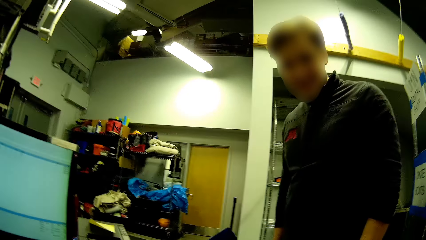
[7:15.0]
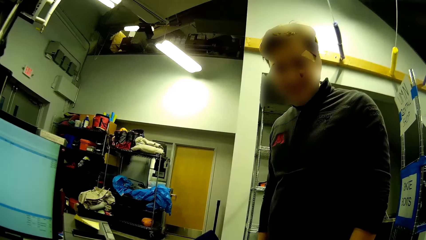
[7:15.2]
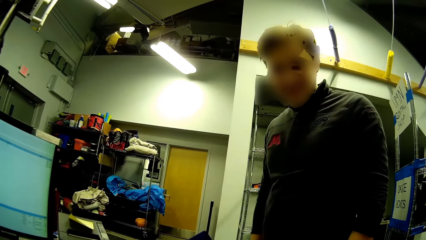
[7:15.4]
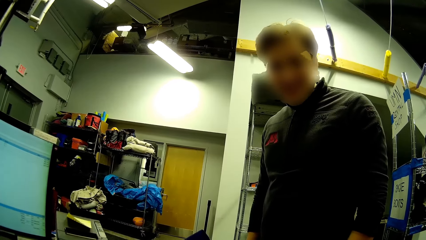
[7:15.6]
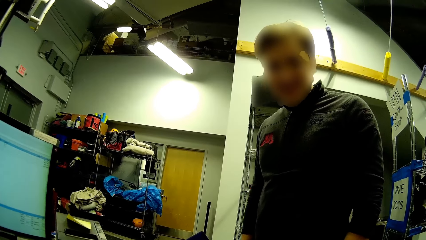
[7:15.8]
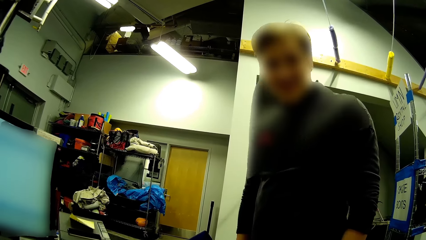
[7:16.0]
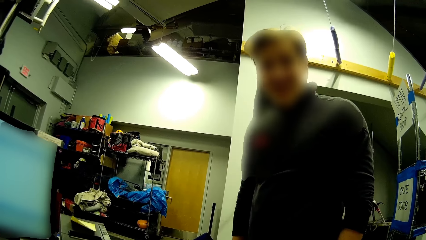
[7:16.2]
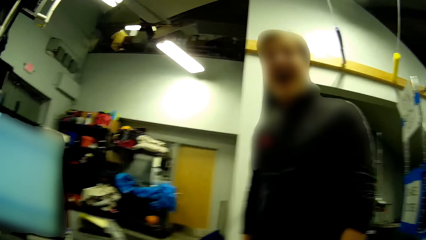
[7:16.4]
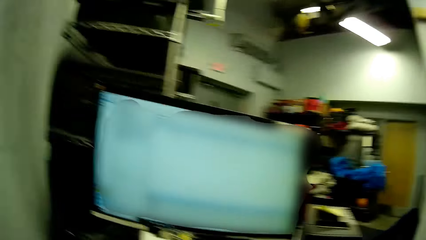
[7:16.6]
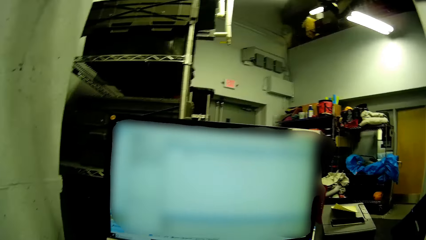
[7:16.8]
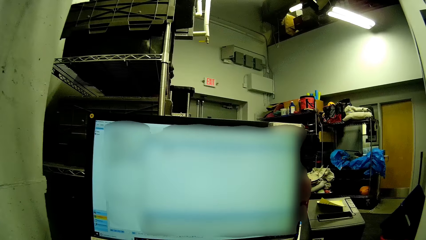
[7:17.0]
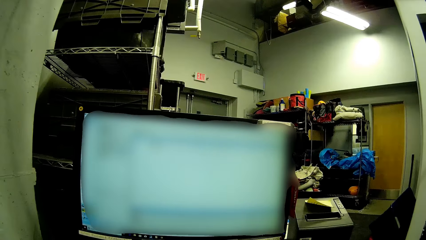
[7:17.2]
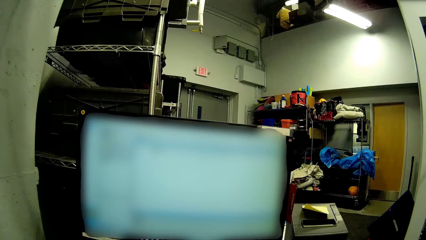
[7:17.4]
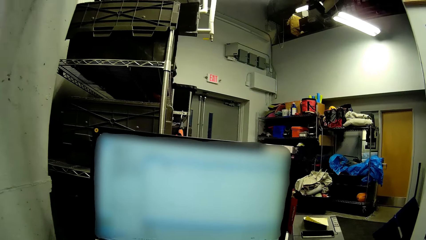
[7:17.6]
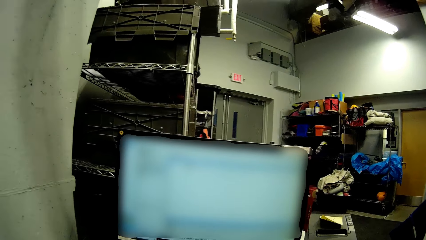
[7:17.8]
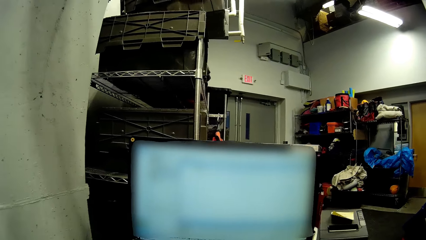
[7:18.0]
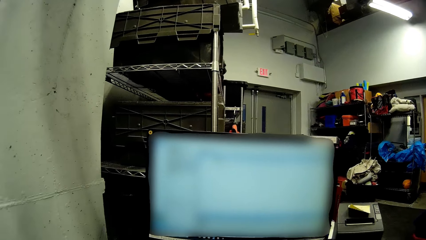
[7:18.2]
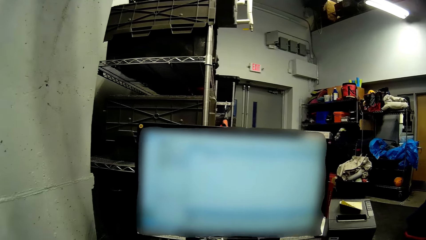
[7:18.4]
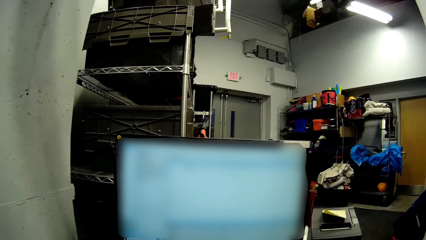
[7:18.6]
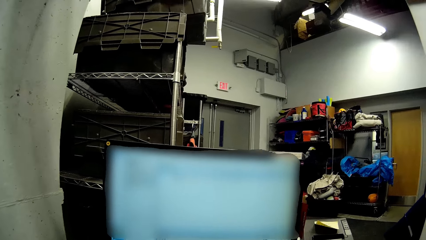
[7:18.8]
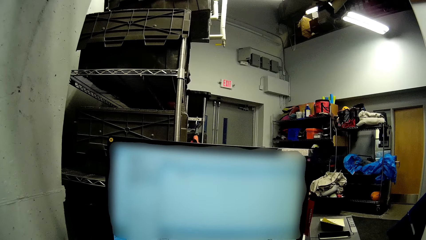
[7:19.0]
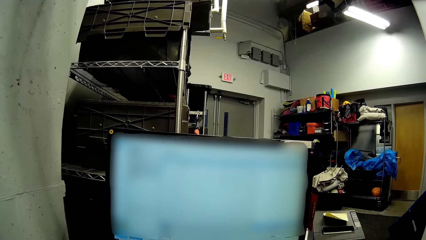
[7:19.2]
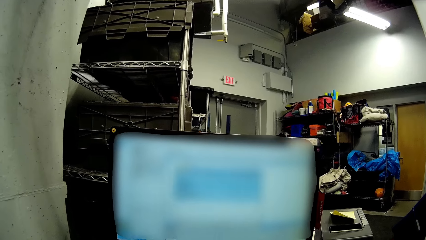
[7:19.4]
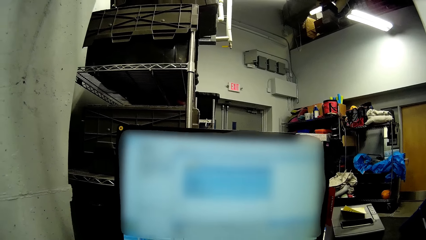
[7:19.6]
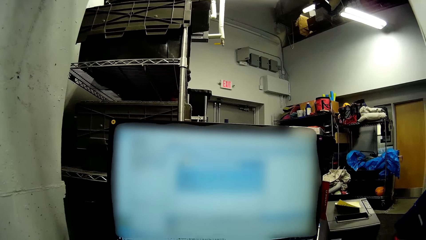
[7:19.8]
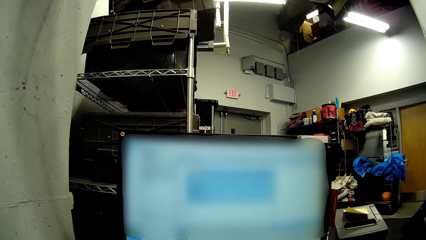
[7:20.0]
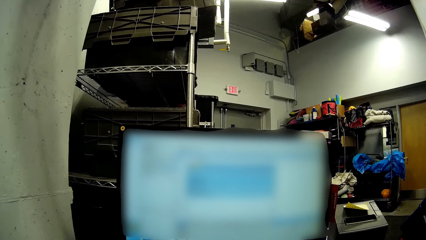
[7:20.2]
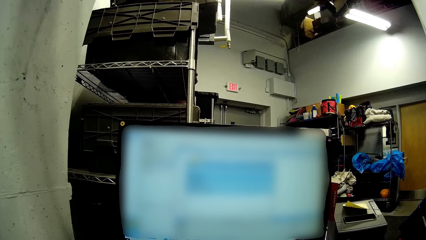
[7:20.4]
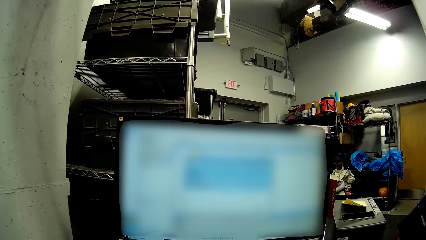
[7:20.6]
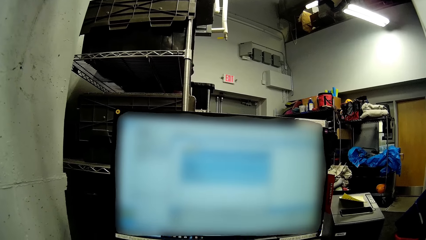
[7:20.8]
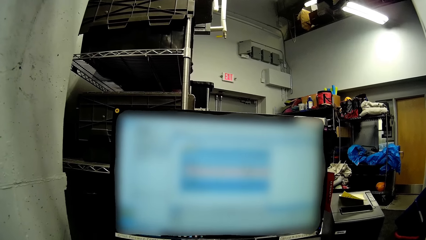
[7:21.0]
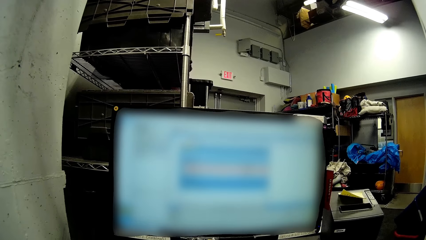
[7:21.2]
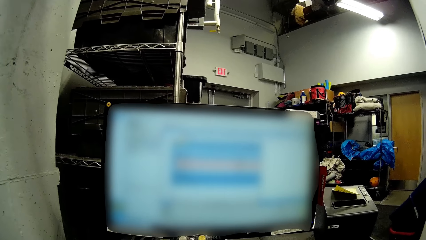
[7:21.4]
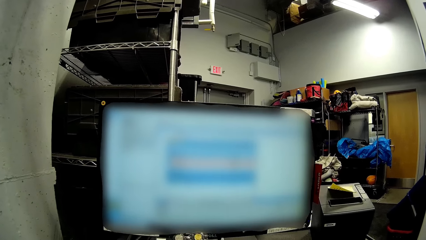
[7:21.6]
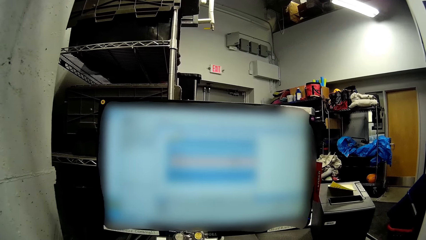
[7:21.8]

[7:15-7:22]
The camera wearer uses the computer.

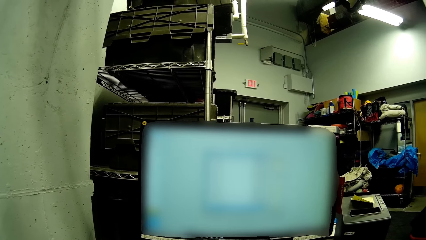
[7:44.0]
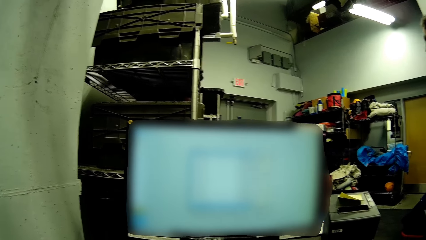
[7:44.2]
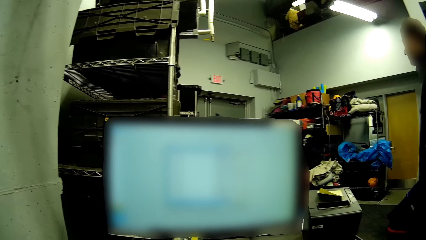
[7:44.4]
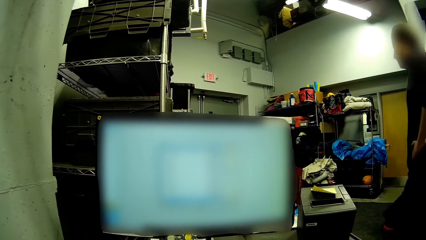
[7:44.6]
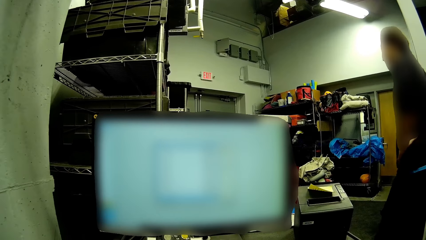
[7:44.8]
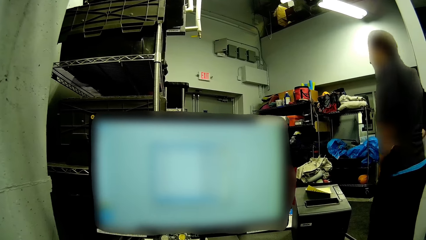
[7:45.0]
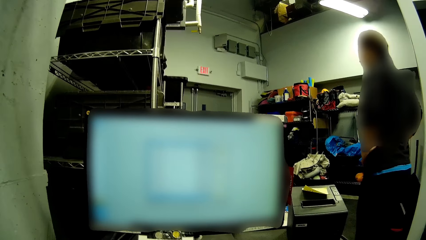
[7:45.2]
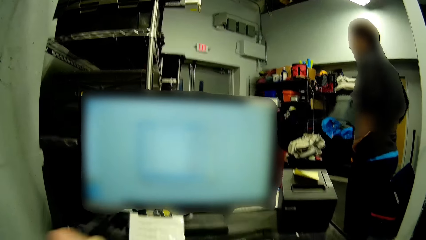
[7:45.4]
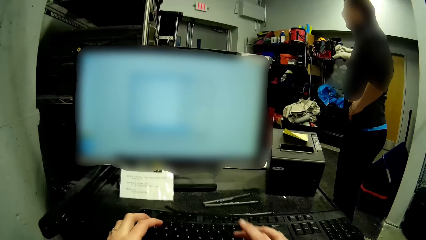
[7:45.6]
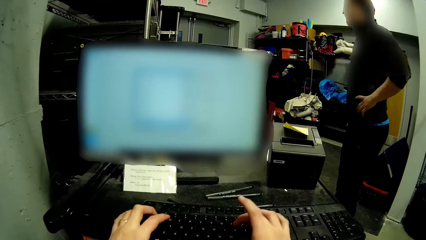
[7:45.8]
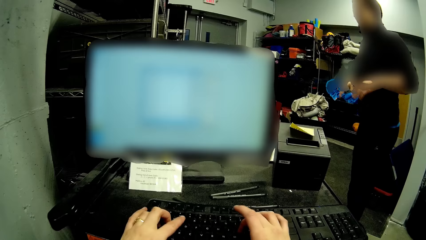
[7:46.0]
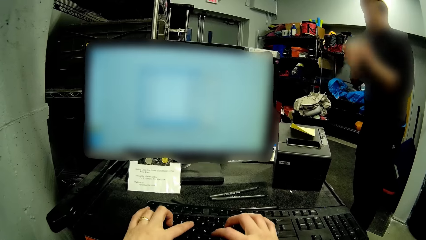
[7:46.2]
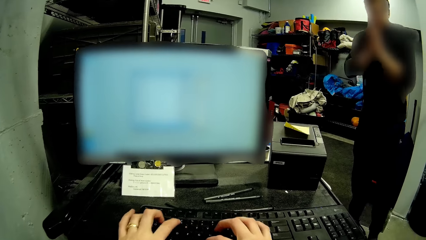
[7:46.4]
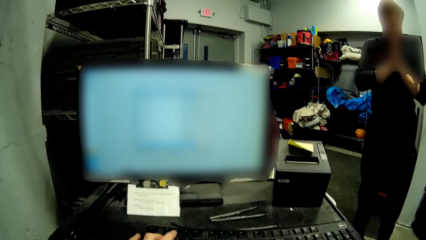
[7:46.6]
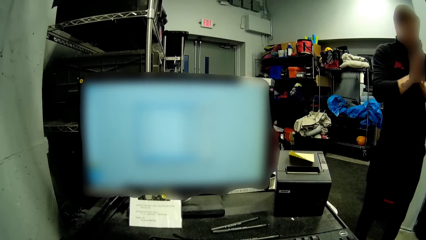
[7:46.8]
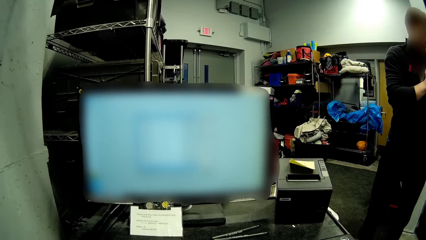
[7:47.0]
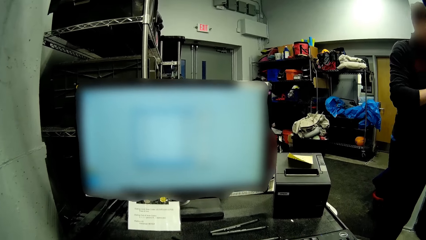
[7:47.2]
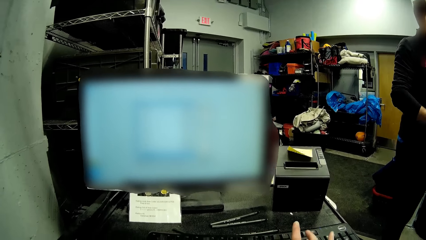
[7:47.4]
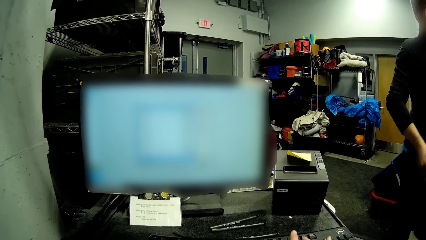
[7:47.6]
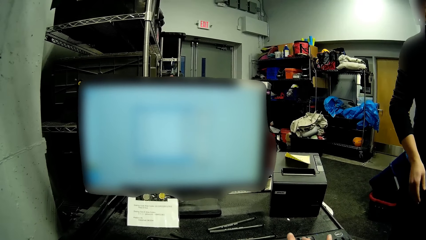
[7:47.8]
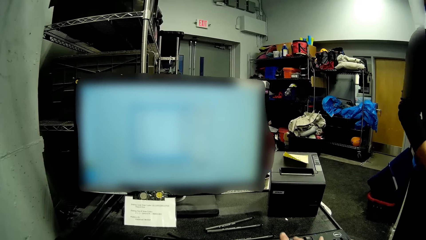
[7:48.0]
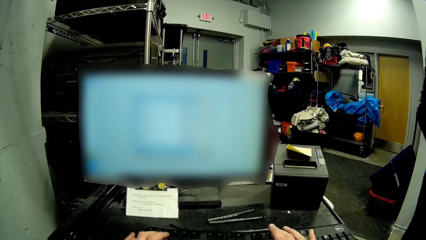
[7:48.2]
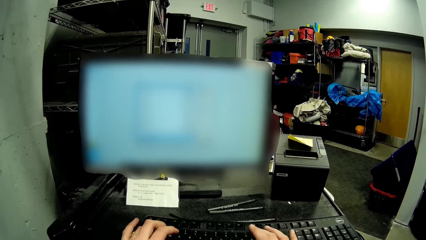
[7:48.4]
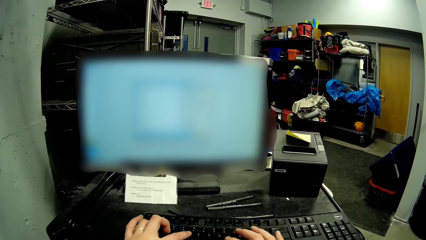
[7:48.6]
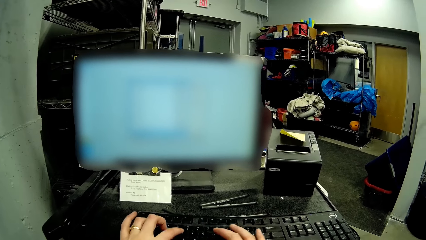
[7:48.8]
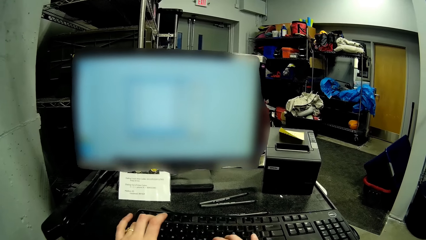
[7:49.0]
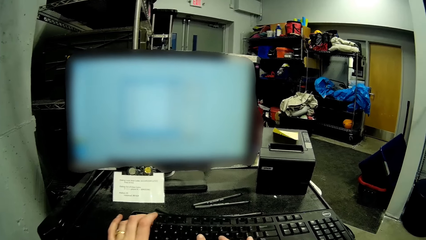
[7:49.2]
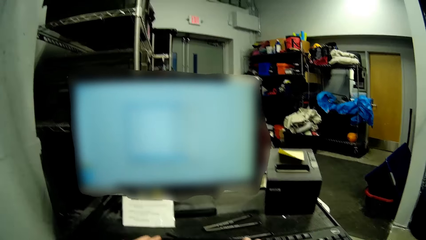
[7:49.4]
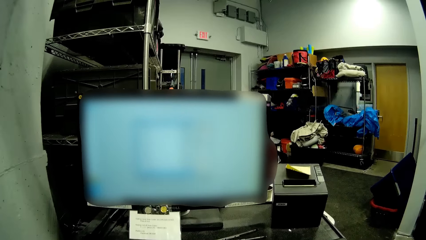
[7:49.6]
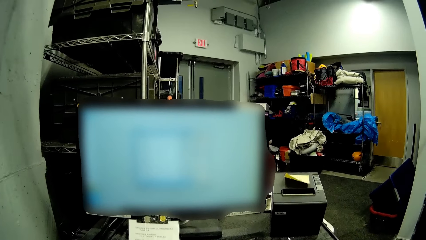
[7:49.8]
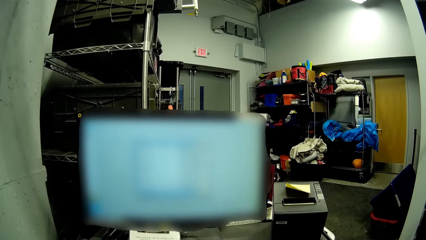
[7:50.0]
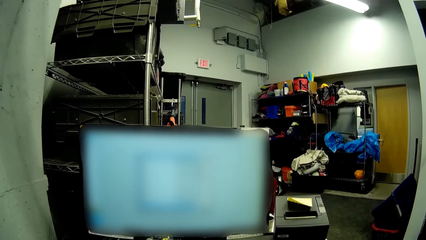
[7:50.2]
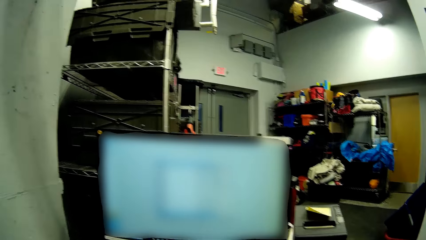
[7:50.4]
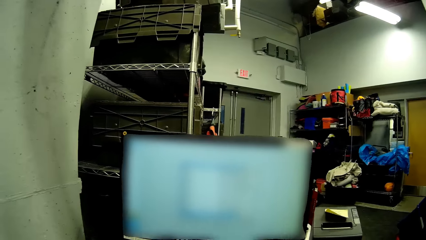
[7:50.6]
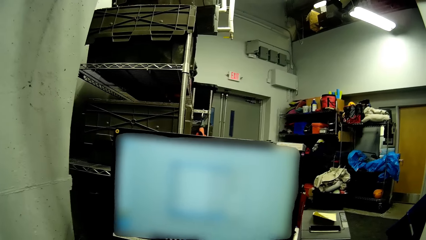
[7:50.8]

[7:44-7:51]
The camera wearer types on the keyboard.

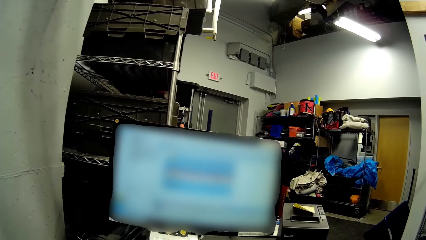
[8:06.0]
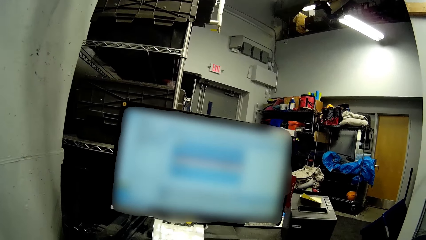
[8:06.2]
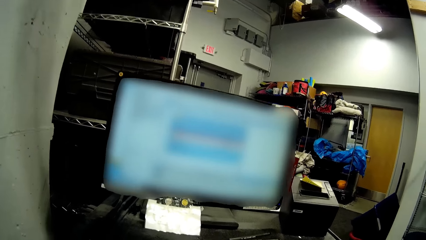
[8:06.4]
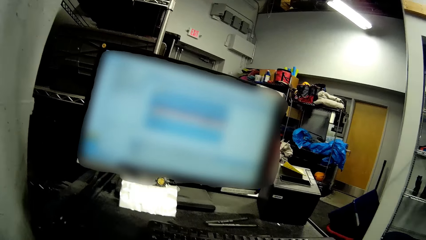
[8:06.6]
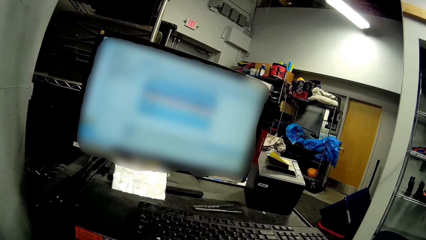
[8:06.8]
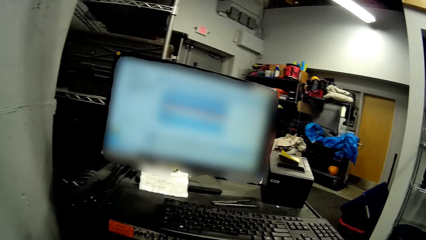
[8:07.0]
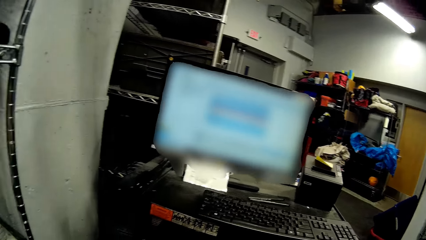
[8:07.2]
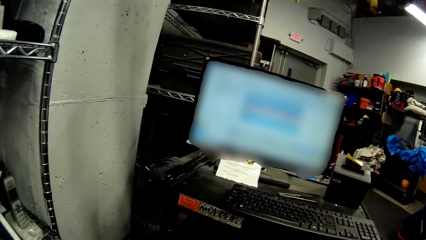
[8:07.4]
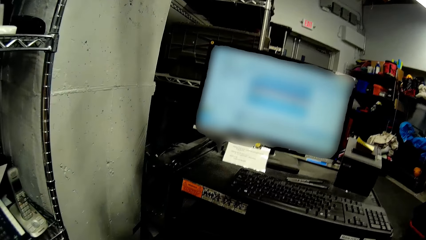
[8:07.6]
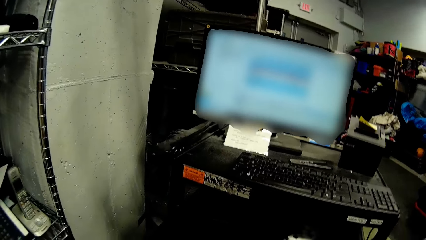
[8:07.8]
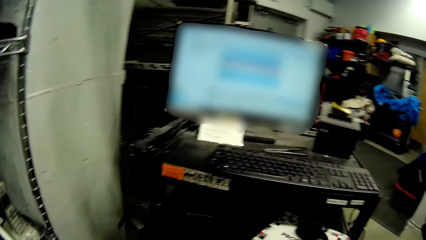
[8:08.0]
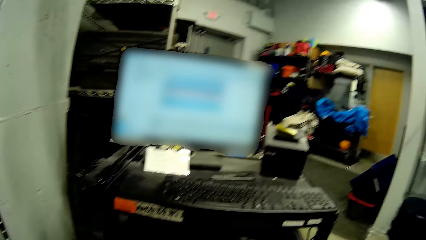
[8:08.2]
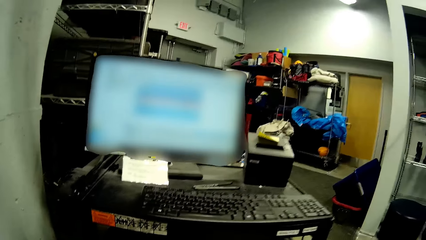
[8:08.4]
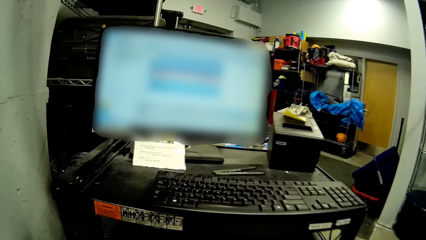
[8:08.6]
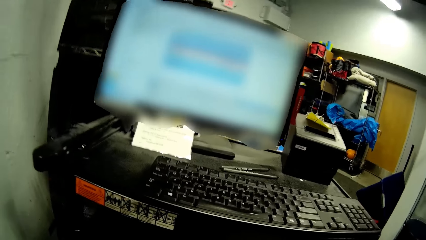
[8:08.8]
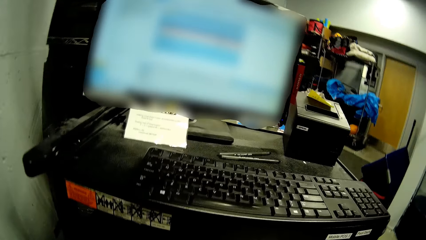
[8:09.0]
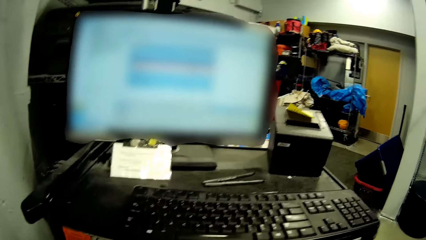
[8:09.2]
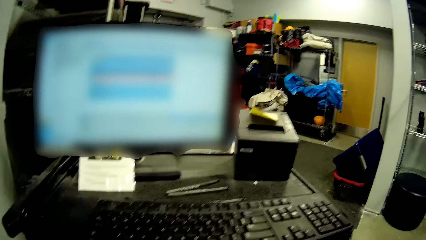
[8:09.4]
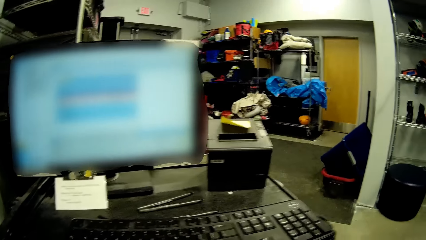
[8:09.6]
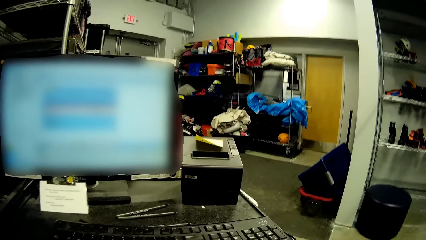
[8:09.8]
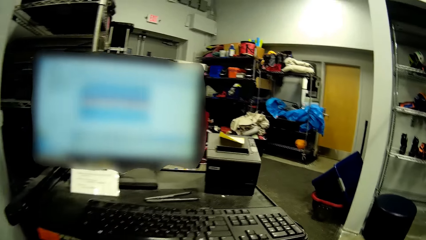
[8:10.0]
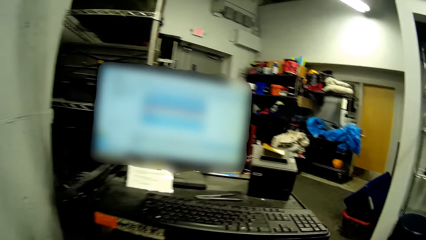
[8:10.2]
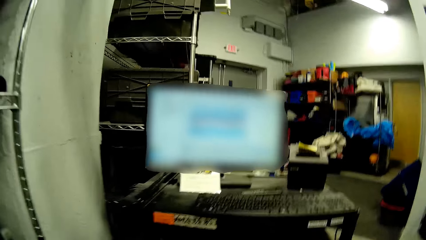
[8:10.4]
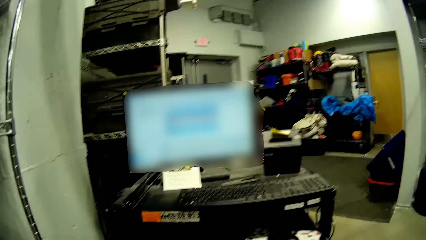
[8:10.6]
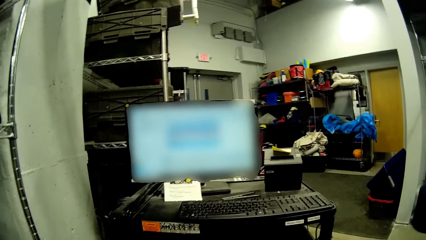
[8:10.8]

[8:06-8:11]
The camera wearer moves back. They look around.
